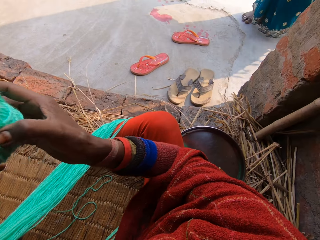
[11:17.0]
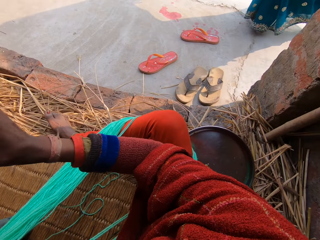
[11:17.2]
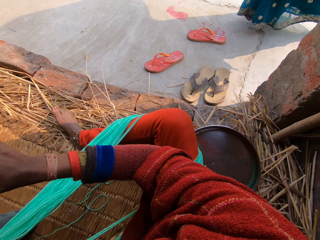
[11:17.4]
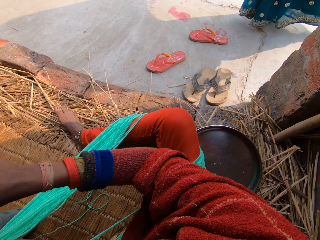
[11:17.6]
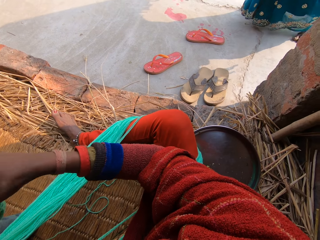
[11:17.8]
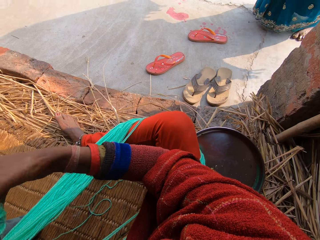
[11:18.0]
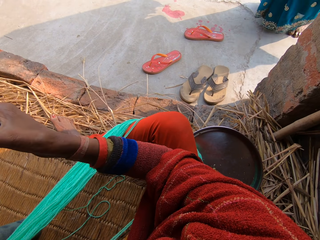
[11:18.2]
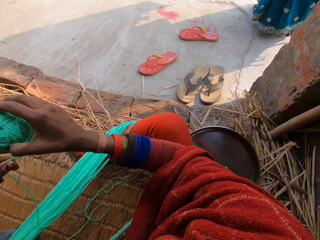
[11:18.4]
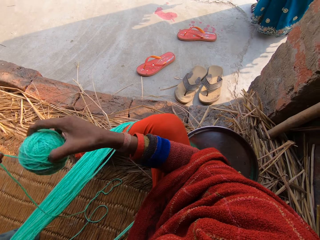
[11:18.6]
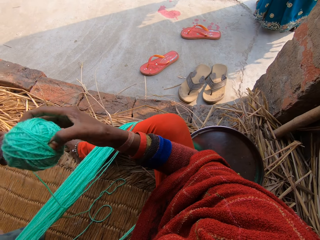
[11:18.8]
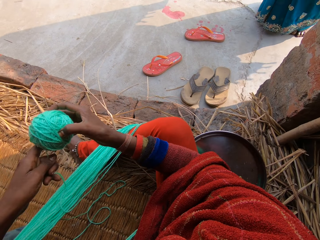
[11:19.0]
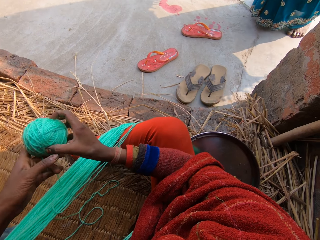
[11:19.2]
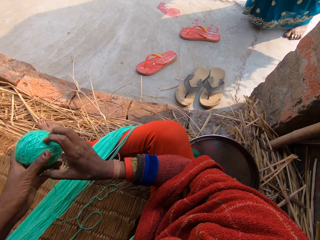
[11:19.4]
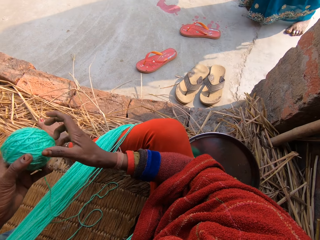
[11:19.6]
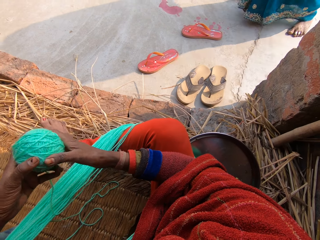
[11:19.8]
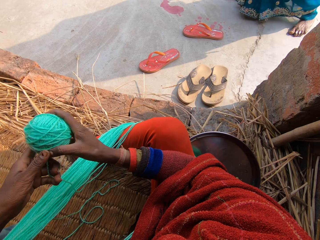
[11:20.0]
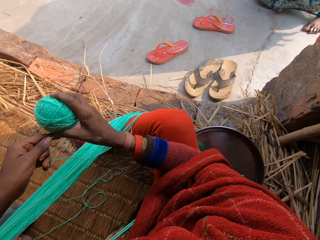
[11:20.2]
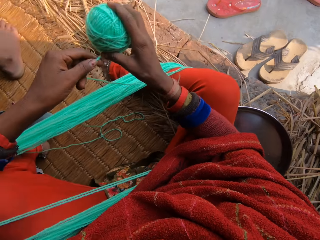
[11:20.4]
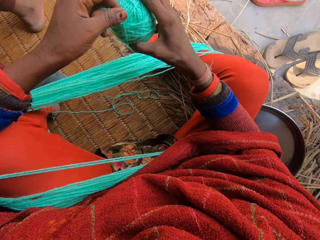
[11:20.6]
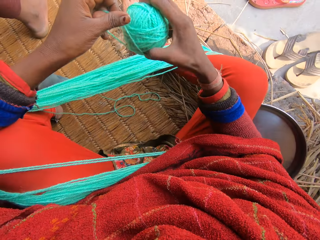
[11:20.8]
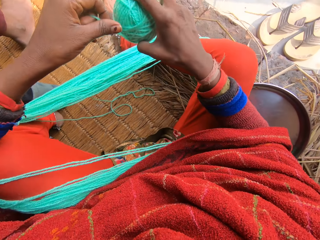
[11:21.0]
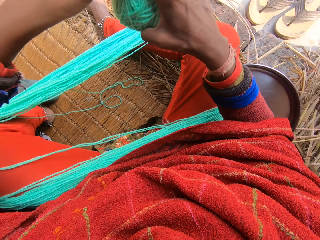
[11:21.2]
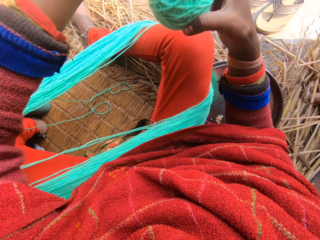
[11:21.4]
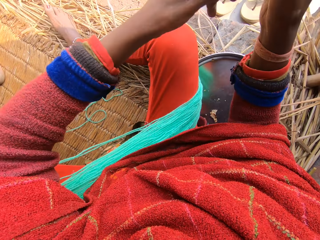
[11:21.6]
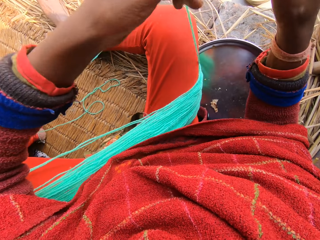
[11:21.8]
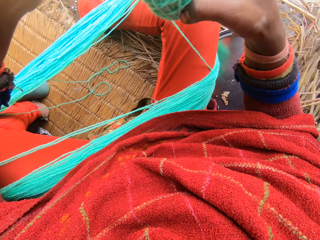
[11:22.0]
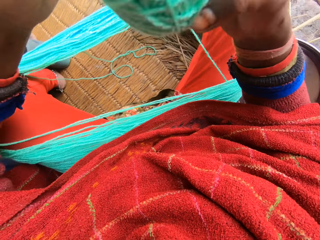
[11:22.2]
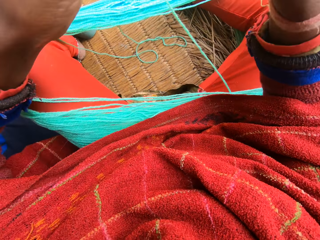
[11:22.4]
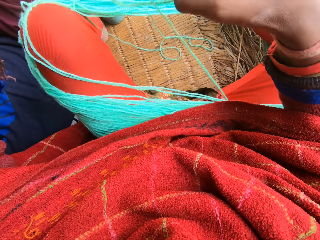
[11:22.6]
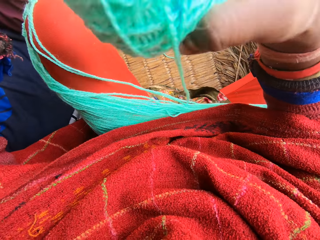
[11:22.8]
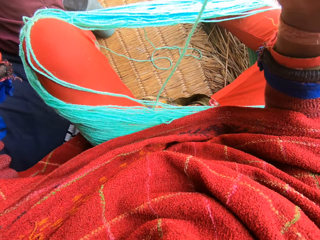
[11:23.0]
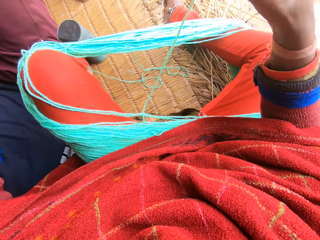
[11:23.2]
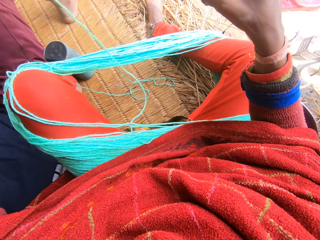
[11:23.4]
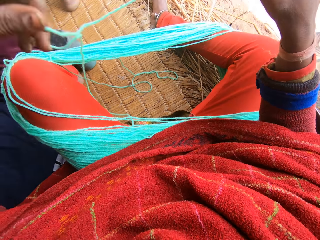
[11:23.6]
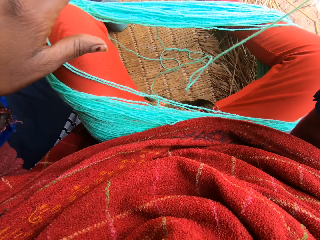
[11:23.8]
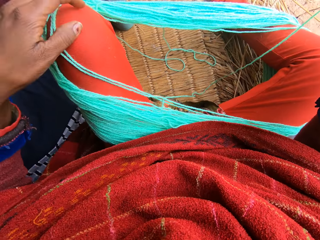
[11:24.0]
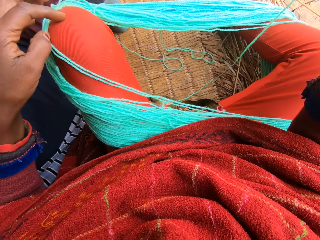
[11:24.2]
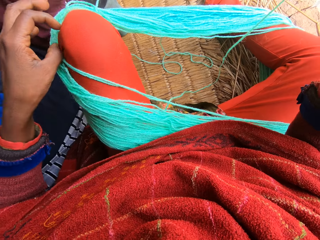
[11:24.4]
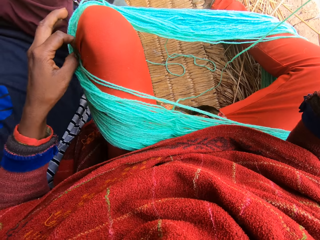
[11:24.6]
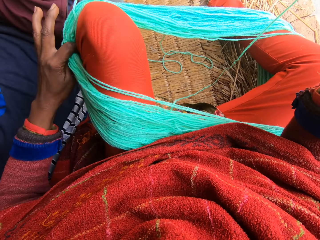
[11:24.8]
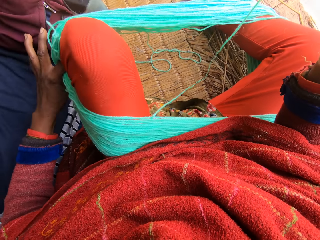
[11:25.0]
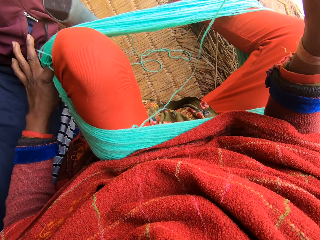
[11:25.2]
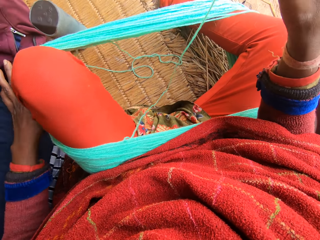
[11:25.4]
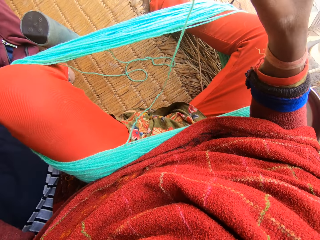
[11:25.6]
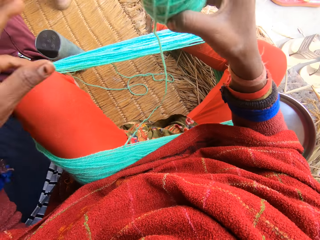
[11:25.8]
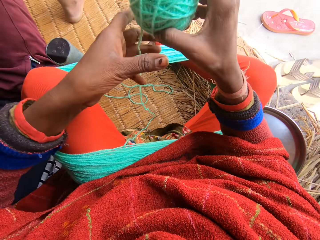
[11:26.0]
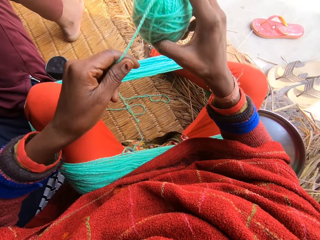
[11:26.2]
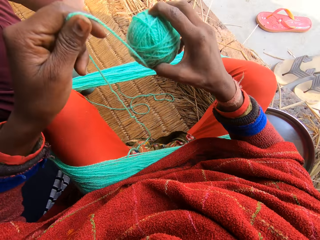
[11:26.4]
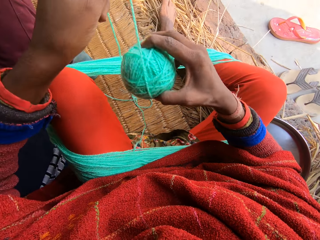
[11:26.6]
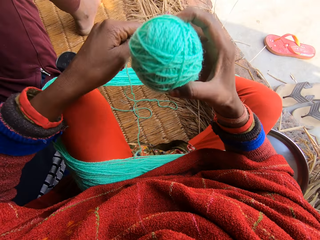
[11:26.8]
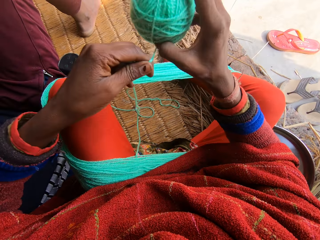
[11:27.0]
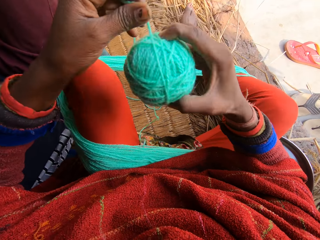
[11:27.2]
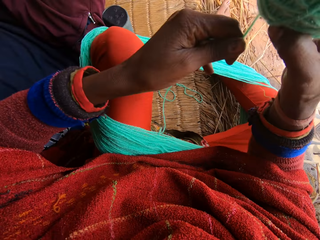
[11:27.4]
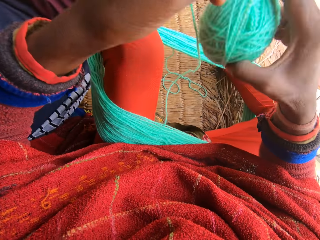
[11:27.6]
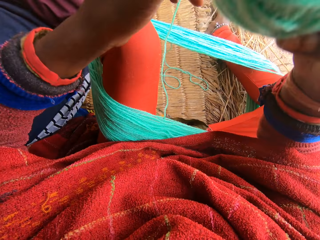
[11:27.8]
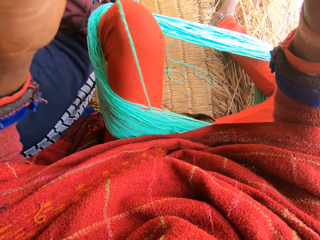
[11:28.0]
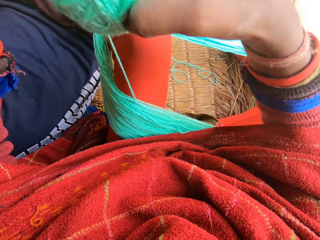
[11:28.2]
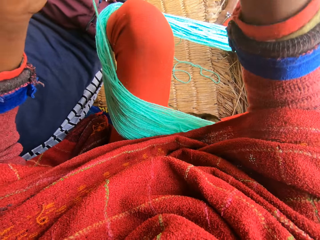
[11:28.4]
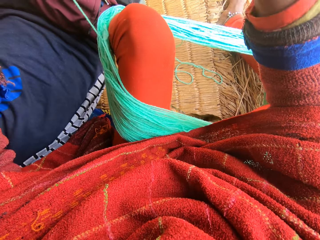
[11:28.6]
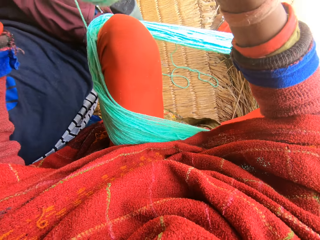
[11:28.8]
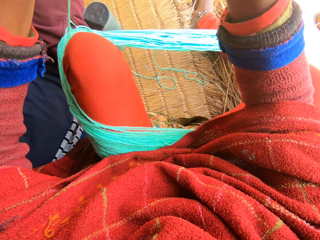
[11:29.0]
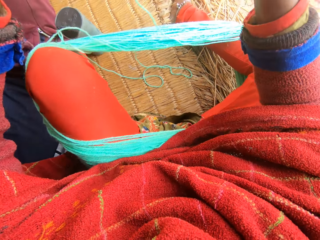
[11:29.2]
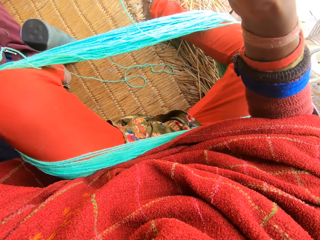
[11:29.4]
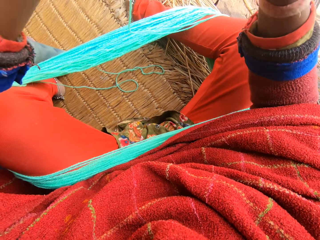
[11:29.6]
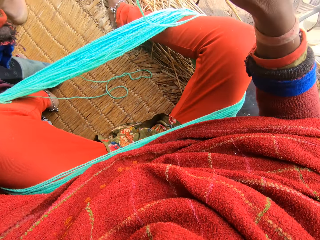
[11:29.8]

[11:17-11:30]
The camera wearer reels the wool. A woman works towards the camera wearer. The camera wearer adjusts the wool. They reel the wool.

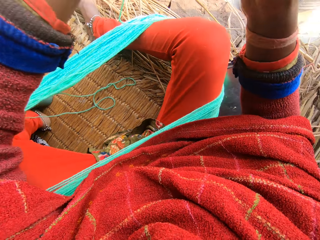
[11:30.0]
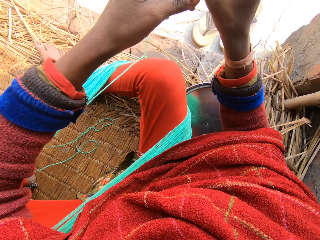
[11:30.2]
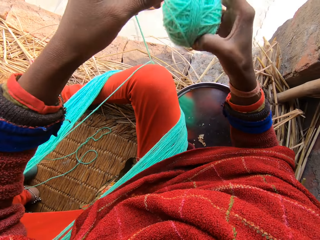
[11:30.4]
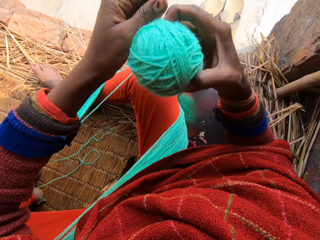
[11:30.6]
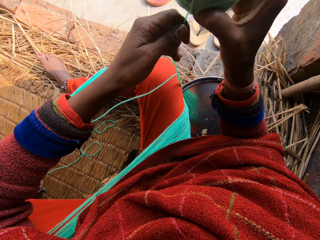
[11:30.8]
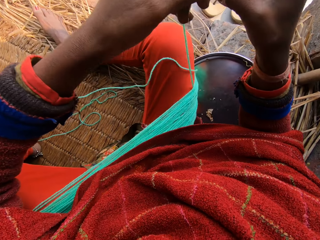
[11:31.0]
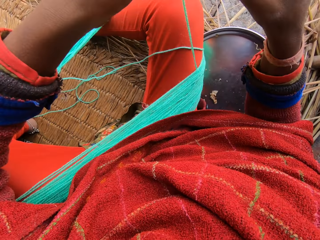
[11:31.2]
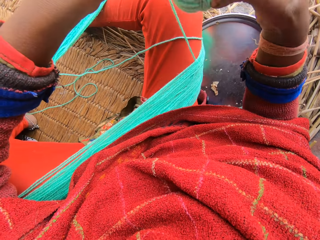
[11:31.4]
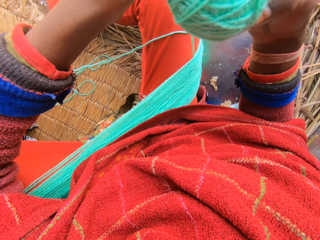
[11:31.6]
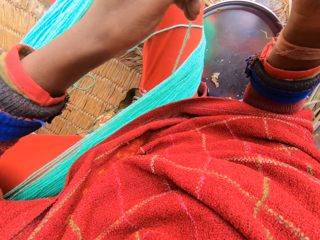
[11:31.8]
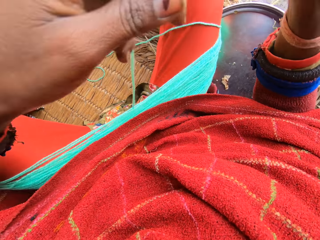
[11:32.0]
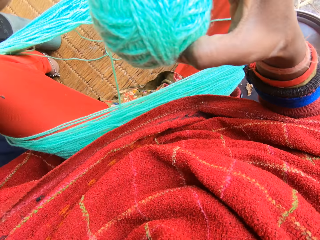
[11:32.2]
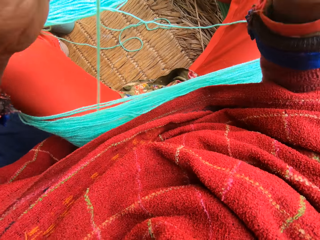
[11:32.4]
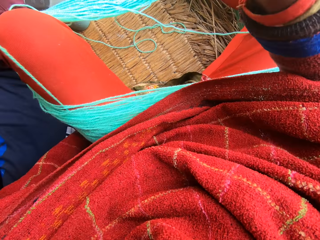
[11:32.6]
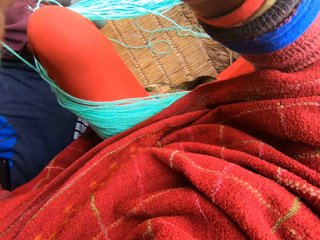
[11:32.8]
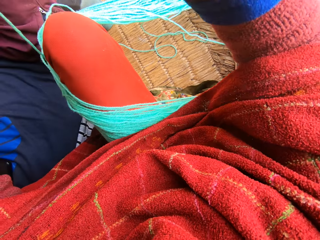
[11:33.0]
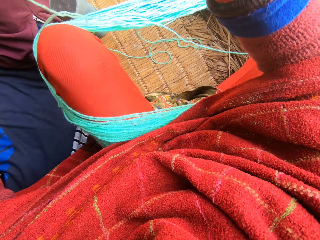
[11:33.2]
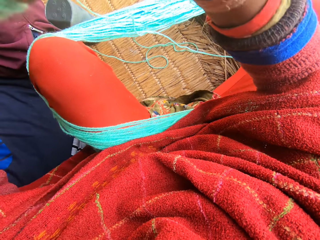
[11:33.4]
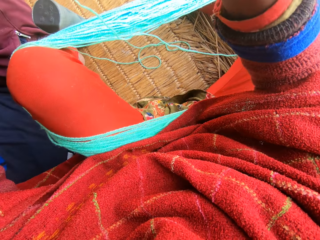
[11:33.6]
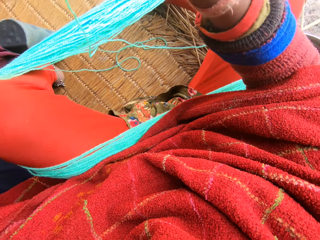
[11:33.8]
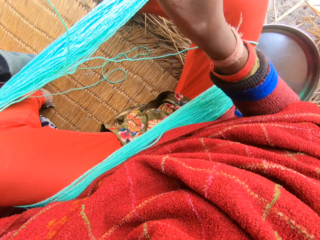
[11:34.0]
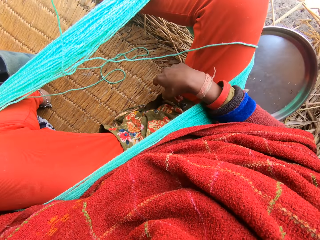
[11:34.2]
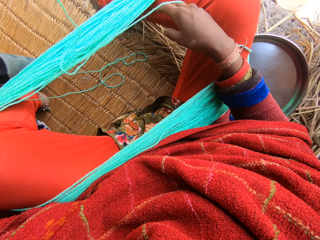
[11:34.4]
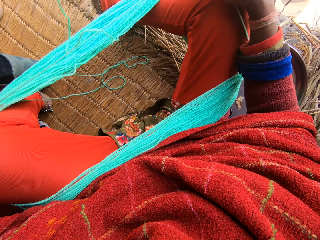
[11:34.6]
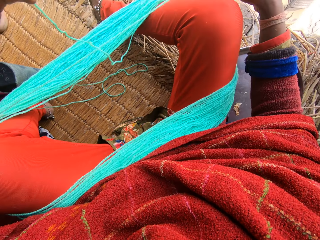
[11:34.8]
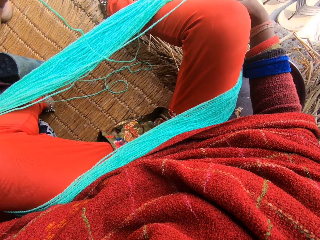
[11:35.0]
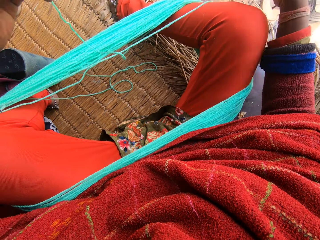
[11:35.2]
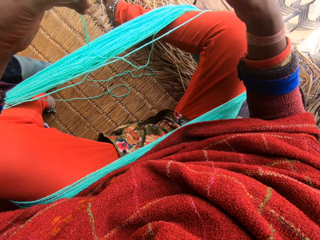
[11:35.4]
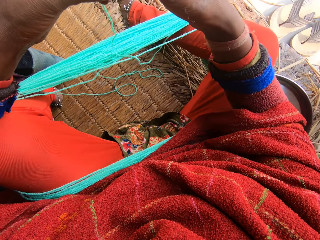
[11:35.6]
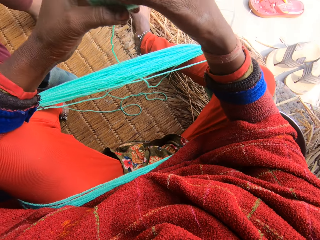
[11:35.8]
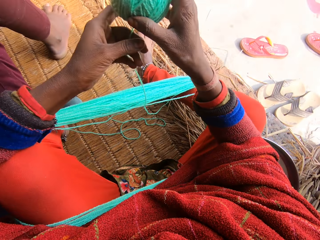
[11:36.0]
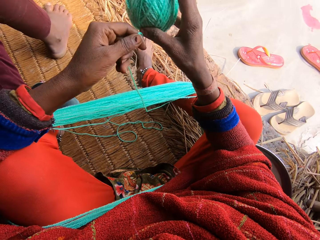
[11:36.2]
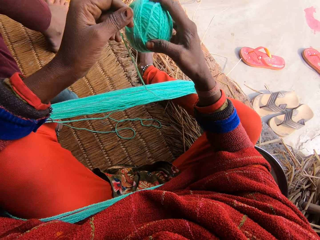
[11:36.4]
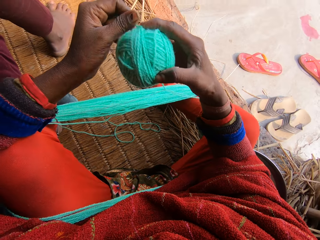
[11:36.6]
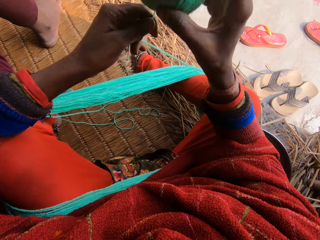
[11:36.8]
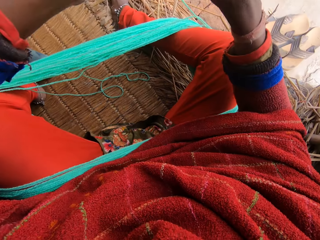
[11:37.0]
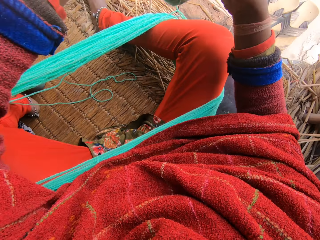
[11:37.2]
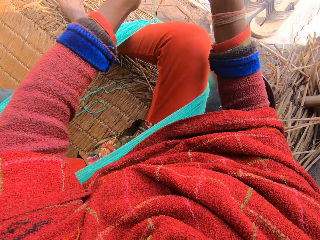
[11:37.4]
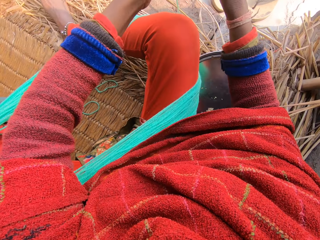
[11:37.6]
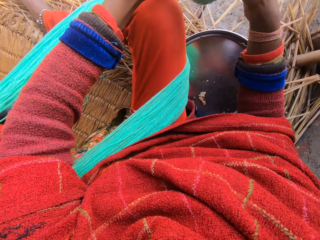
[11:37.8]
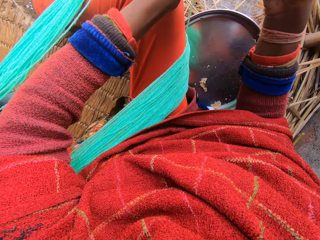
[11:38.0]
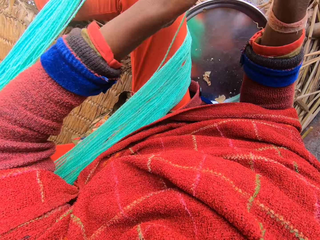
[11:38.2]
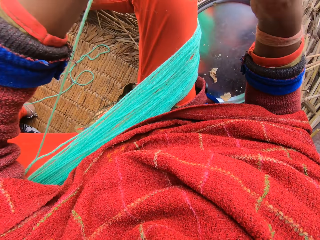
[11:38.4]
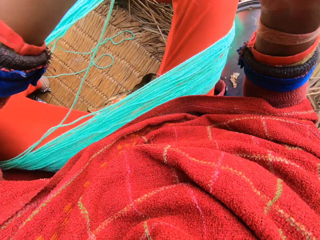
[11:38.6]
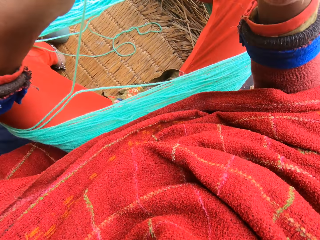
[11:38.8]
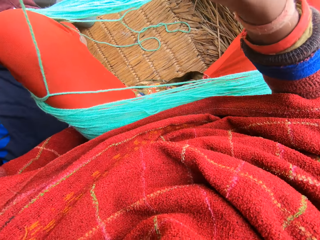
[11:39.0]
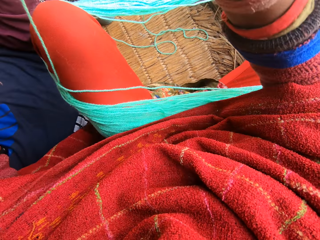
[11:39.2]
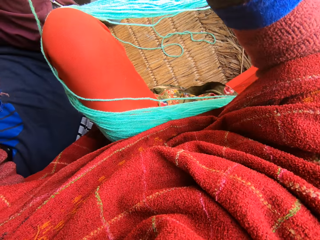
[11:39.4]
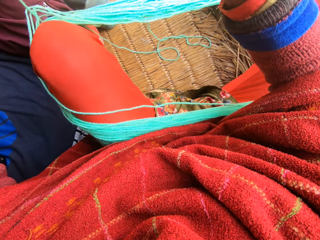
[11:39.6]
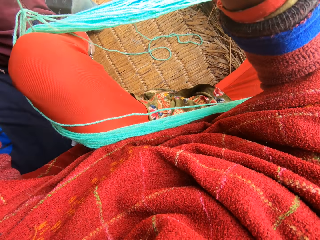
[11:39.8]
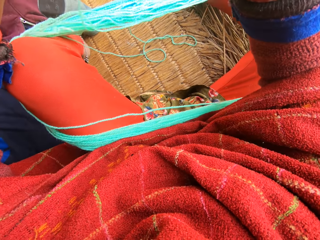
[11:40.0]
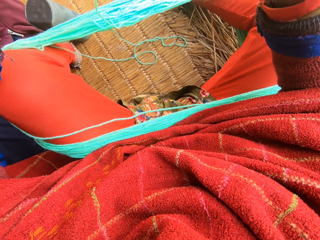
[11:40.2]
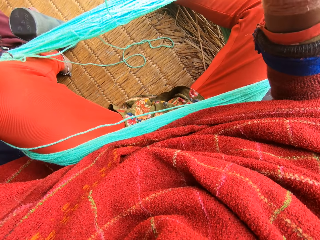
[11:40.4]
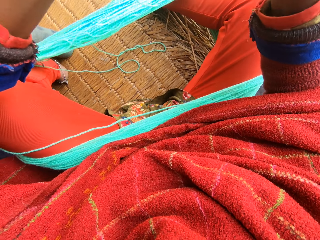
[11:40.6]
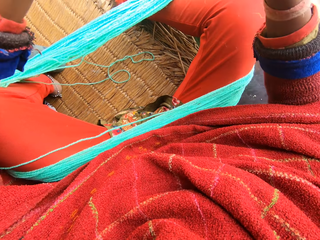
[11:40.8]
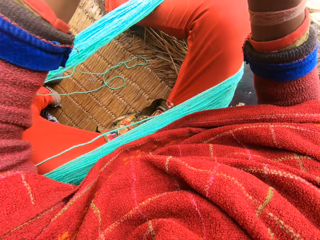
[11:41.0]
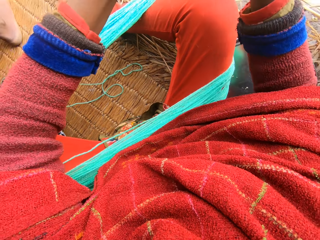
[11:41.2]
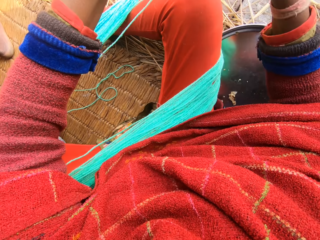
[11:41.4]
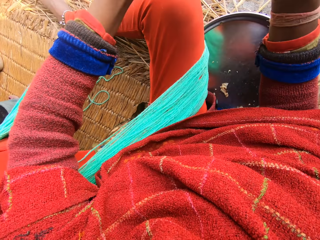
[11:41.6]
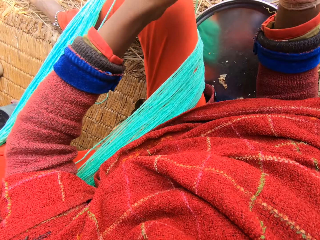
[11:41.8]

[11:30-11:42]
The camera wearer adjusts the wool. They reel the wool.
